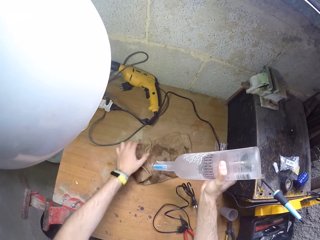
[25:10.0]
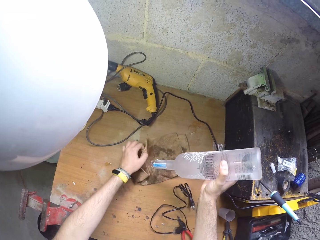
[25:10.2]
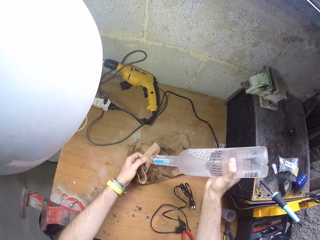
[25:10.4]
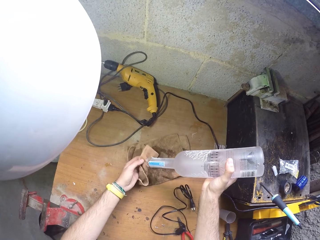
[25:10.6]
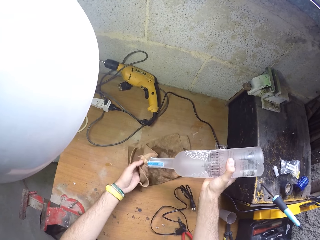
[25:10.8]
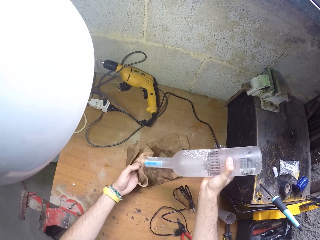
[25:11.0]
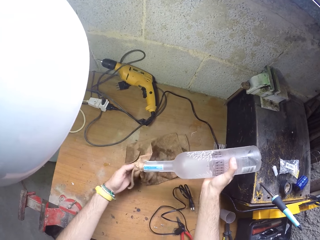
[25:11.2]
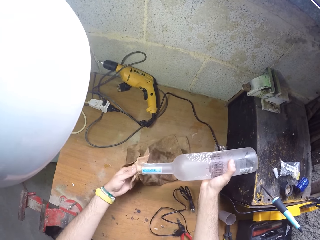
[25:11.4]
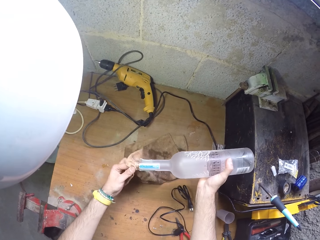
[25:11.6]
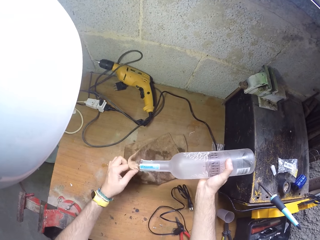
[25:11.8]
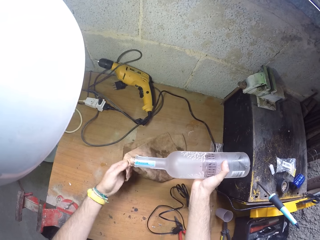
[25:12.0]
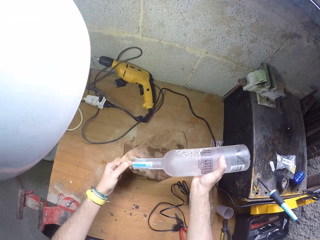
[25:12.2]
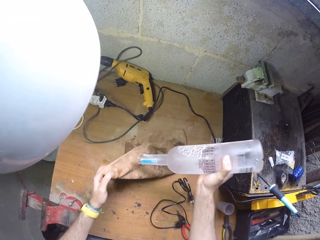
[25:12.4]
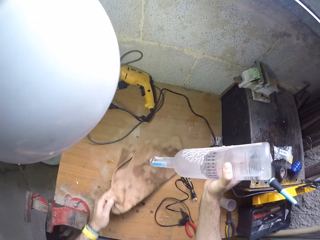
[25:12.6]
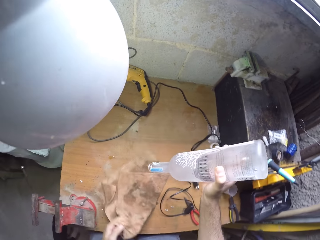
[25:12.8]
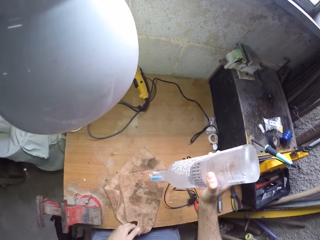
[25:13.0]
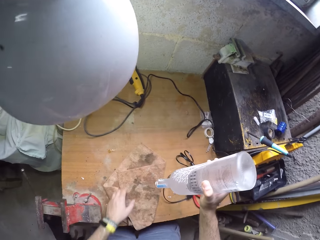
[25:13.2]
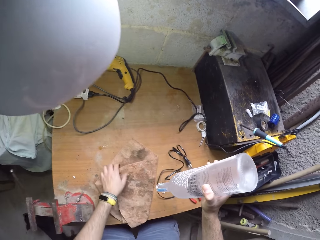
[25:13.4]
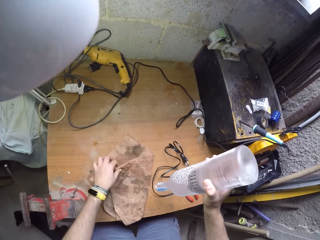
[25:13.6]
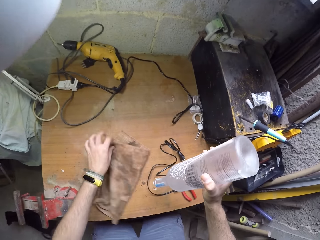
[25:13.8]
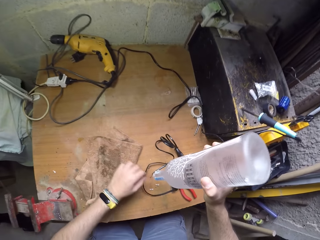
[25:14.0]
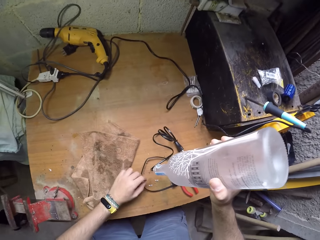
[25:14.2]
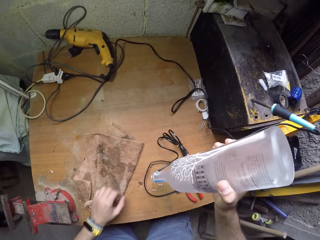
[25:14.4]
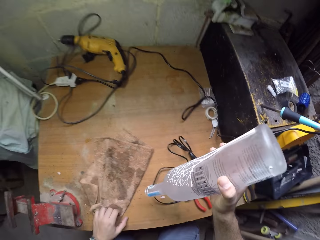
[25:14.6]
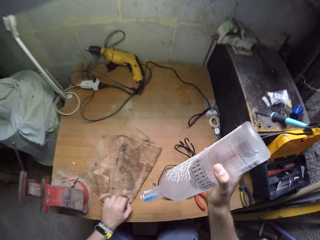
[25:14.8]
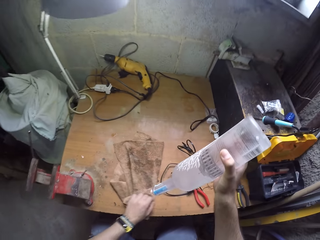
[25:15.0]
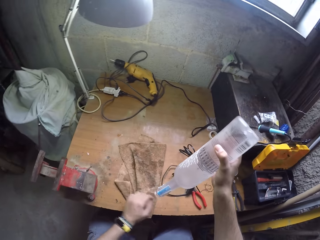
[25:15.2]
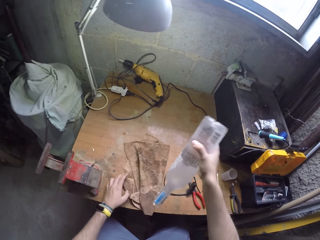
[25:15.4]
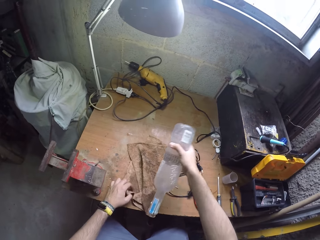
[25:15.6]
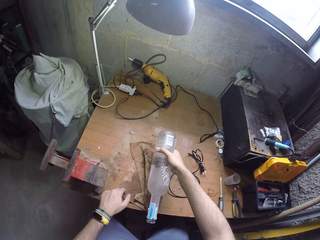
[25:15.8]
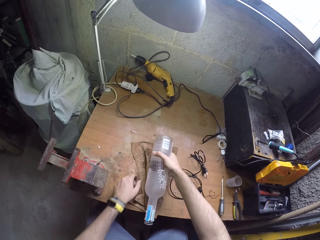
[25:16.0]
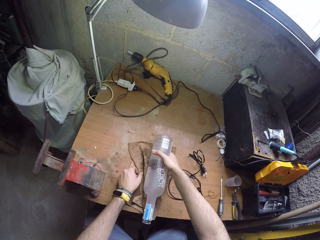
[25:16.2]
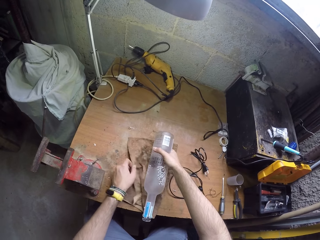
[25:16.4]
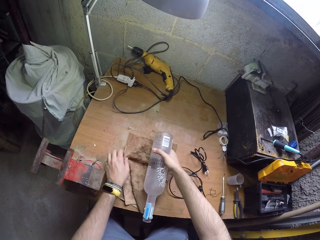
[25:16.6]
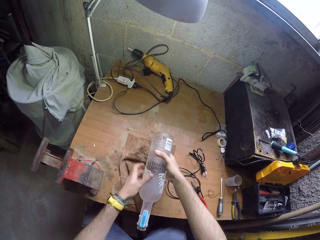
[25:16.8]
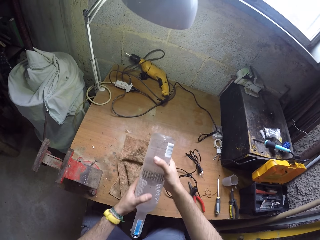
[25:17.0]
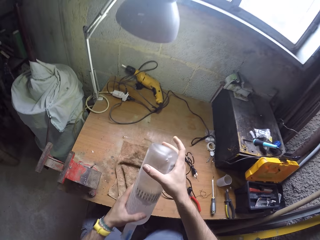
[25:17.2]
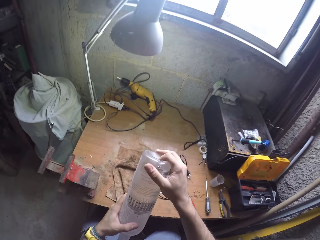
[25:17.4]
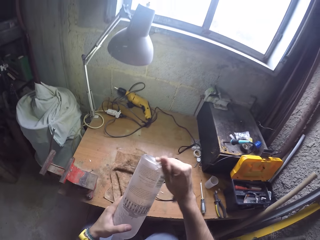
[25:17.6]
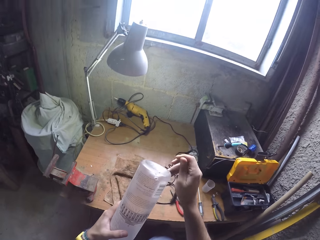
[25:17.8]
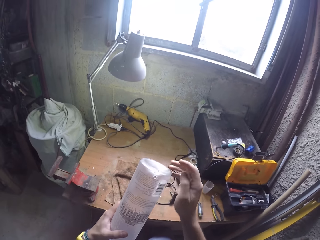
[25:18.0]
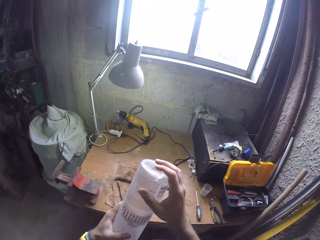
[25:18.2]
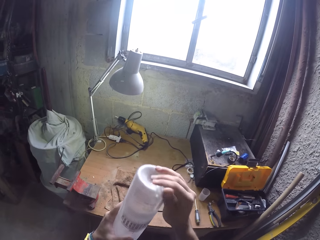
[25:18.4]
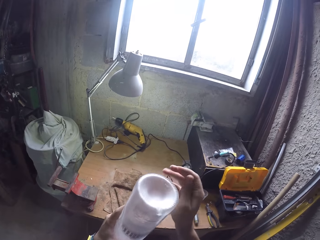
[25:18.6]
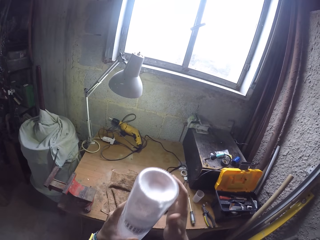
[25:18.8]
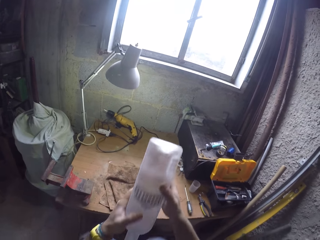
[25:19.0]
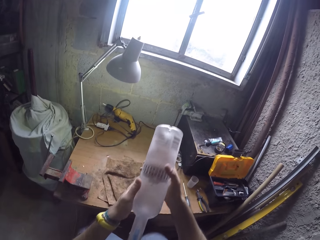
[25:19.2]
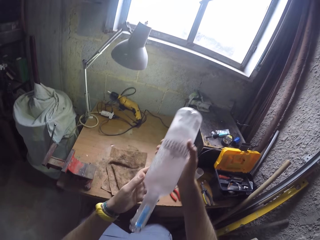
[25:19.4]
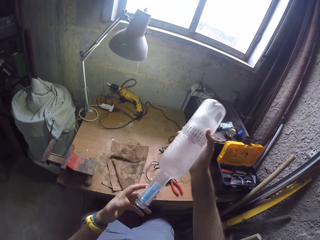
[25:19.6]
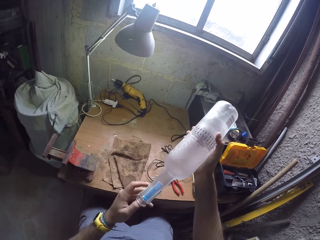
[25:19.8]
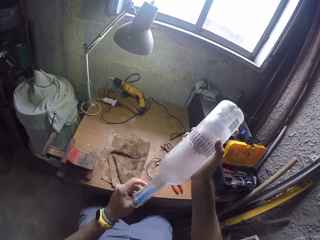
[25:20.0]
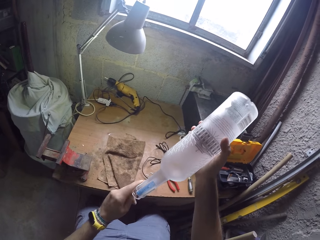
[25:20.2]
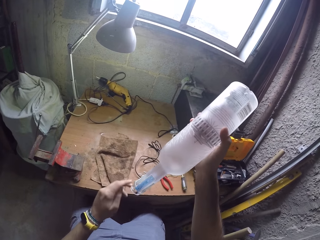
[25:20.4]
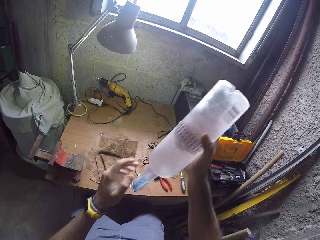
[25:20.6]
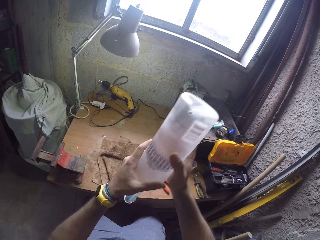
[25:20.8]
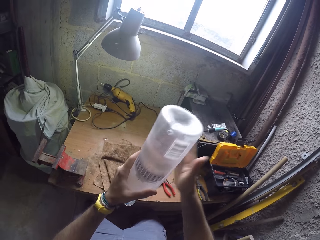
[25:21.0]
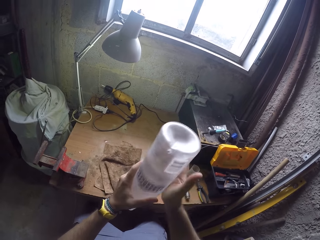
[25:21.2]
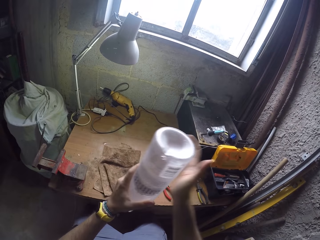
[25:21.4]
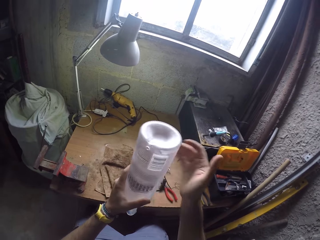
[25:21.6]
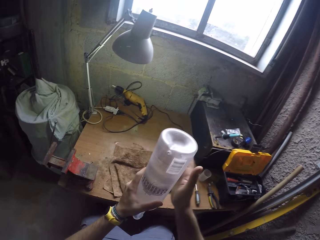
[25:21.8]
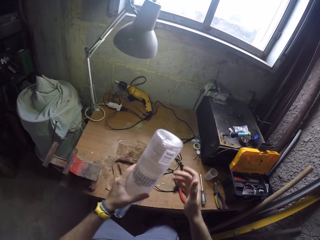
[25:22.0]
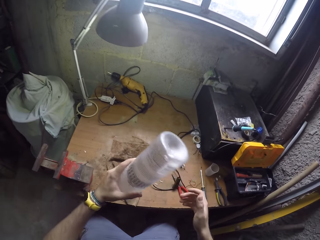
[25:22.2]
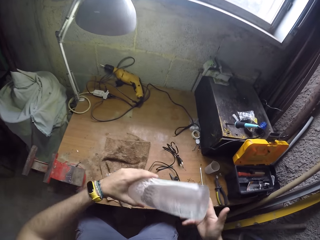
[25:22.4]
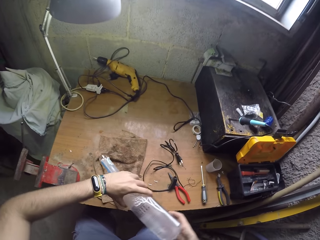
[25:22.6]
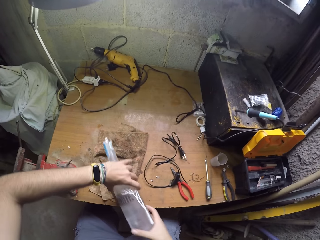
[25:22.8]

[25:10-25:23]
The camera wearer drops a wiping towel on the table. He picks the wiping towel or cloth from the table with his left hand. He cleans the mouth of the bottle with the cloth in his left hand. He moves the cloth on the table with his left hand. He aligns the wiping towel on the table. He moves the cloth on the table with his left hand. He aligns the wiping towel with the left hand. He places the bottle on the wiping towel. He aligns the wiping towel with the left hand. He holds the bottle with both hands. He wipes the bottle with his right hand. He turns the bottle with both hands. He wipes the mouth of the bottle with his left hand. He holds the bottle with the left hand. He hits the bottle with his right hand.

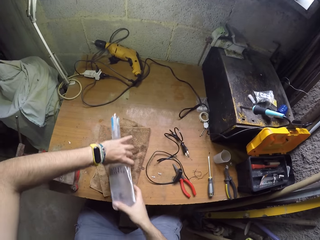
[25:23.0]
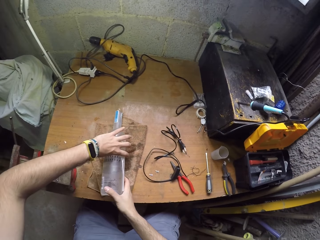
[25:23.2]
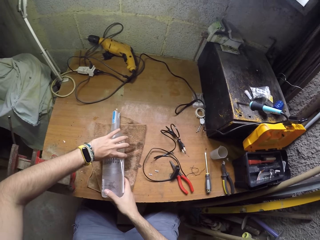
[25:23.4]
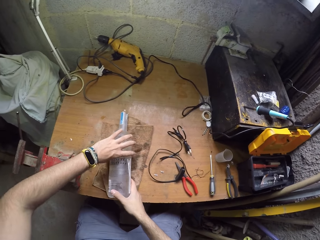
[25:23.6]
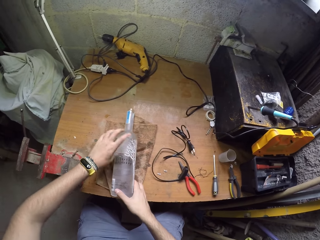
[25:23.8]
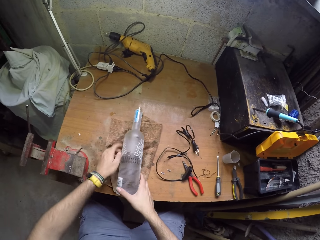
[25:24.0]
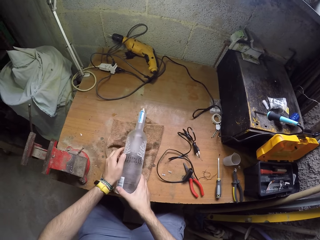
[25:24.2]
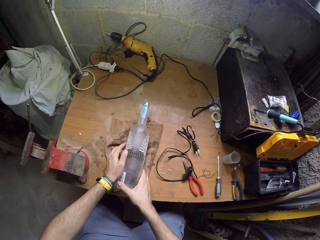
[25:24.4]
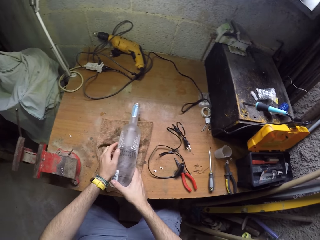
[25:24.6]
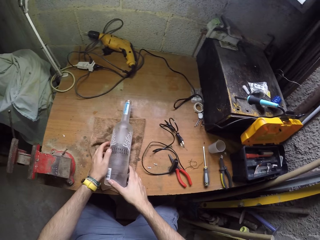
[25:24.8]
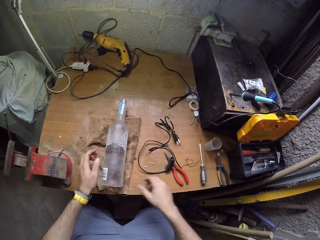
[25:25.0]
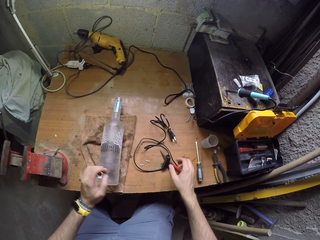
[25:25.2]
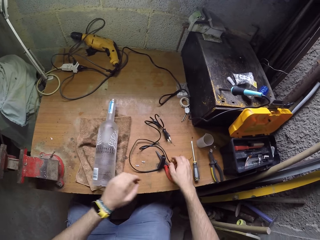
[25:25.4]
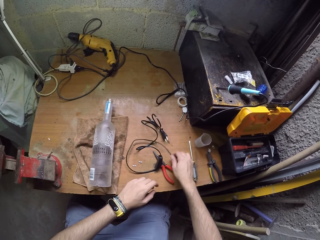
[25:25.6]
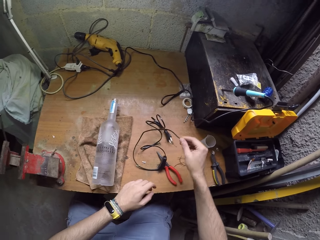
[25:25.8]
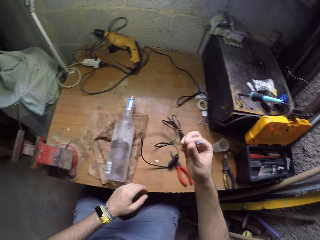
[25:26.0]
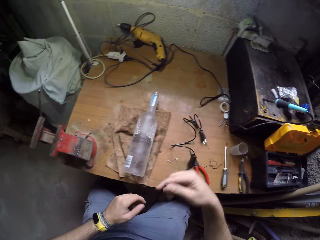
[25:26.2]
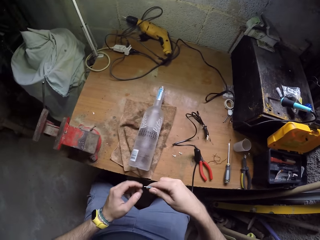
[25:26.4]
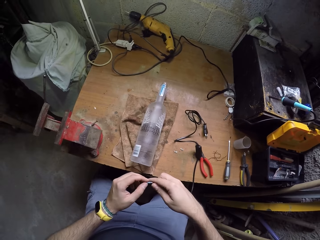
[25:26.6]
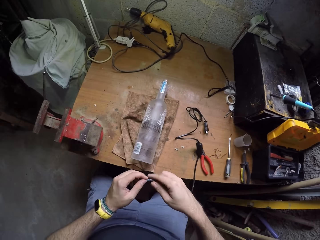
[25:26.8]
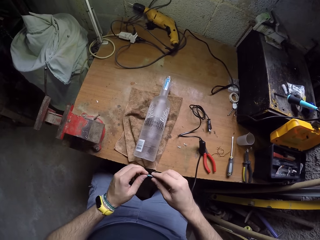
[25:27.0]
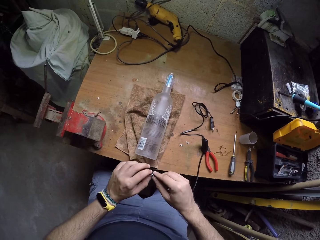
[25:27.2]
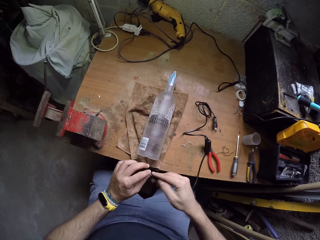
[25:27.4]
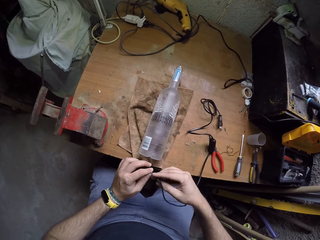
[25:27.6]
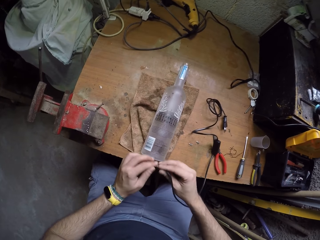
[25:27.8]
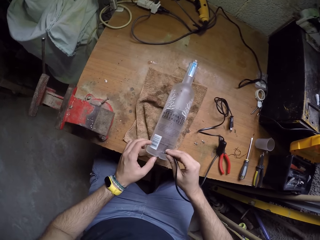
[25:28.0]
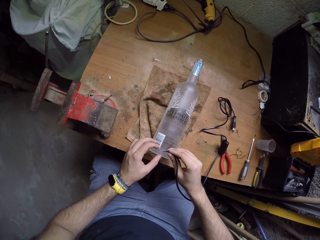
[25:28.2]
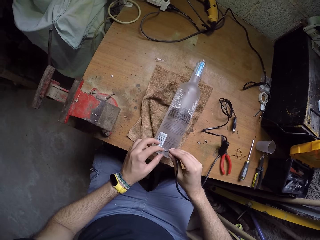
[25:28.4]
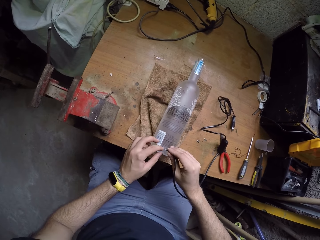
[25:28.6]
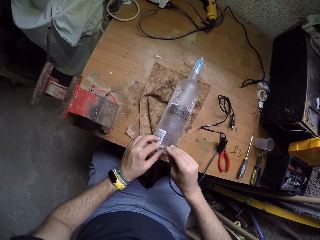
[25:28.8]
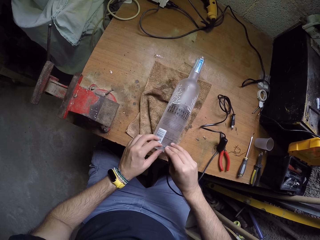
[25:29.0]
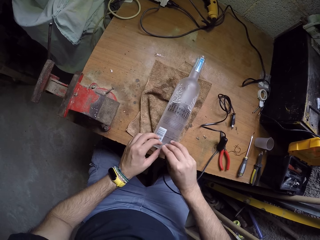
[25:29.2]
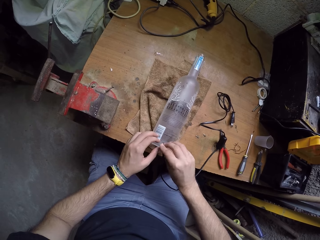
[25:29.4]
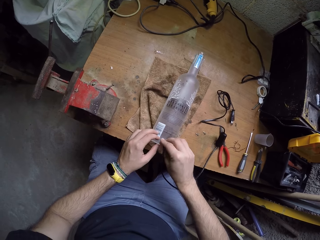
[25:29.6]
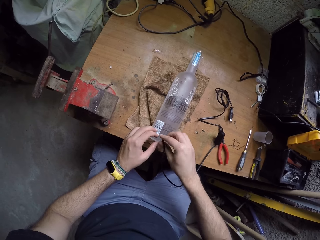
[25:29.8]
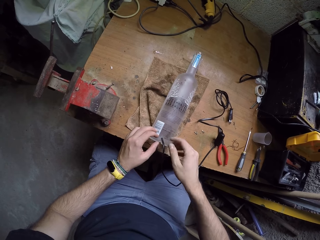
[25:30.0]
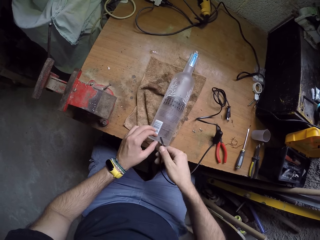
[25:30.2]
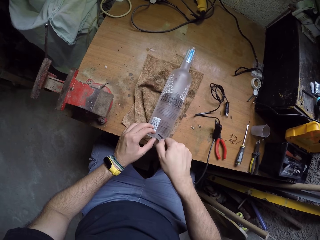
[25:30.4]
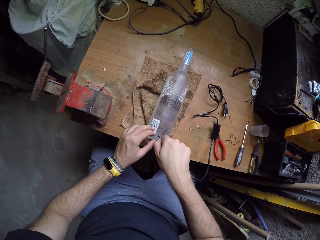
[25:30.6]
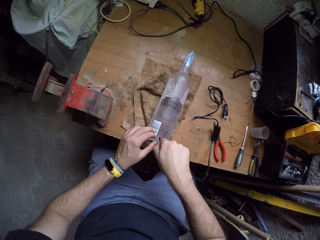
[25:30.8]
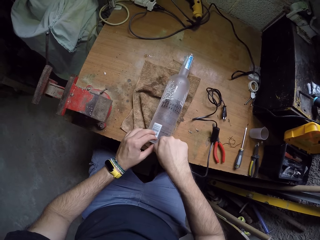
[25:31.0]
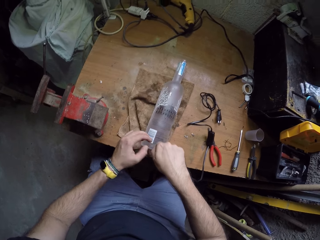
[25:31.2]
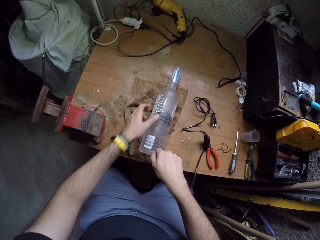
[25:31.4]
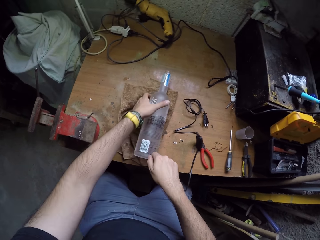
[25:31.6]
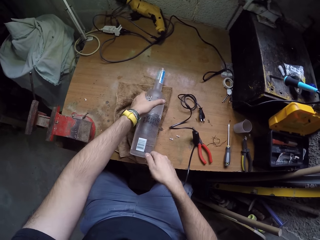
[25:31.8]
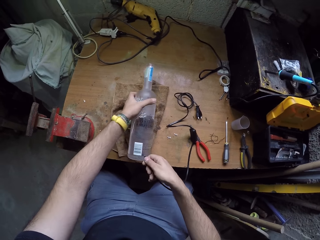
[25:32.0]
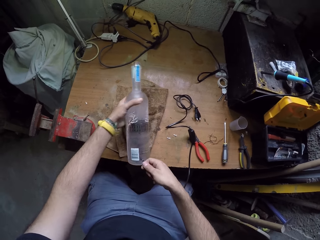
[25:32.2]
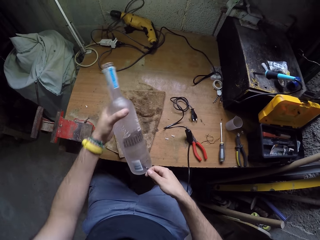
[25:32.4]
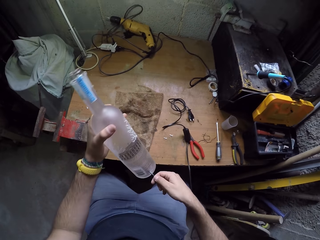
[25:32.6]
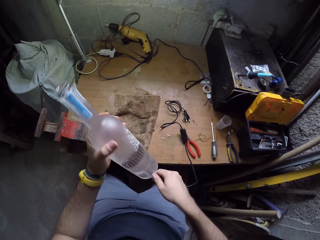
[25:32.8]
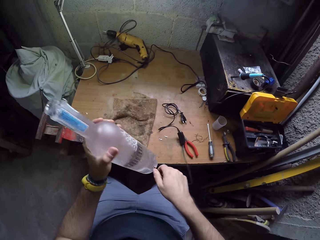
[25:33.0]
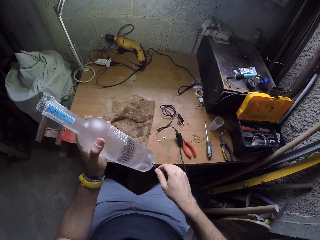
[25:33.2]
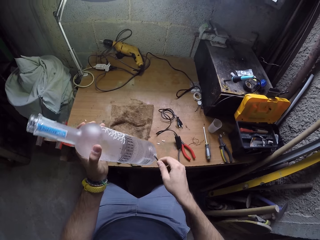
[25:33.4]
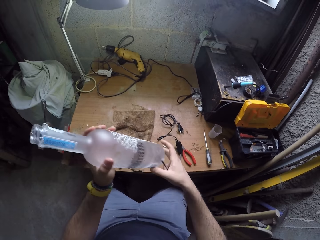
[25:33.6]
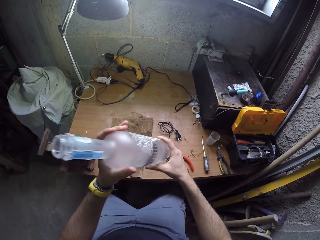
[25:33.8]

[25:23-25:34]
The camera wearer places the bottle on the cloth on the table with both hands. He picks the wire from the table with his right hand. He holds the wire with both hands. He puts the wire in the bottle with his right hand. He inserts the wire on the bottle. He fixes the wire on the bottle. He holds the bottle with the left hand. He picks the bottle from the cloth with his left hand. He fixes the wire on the bottle.
